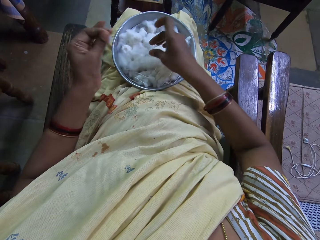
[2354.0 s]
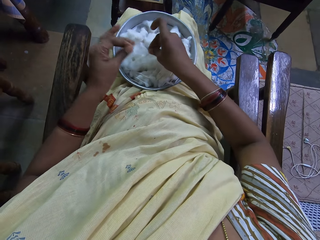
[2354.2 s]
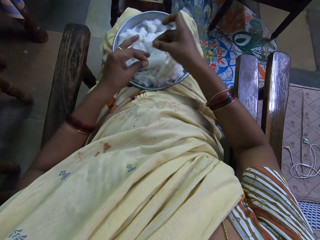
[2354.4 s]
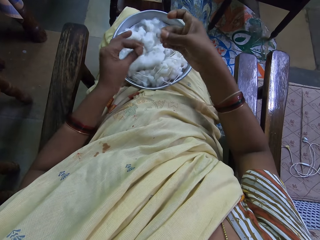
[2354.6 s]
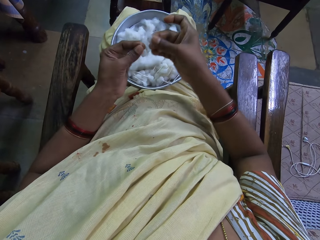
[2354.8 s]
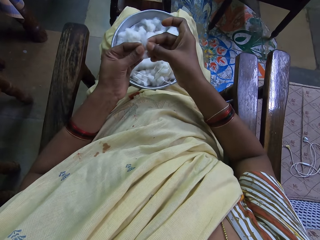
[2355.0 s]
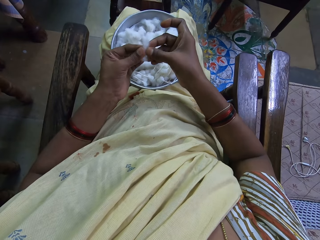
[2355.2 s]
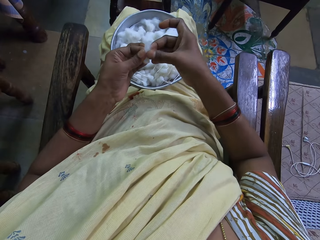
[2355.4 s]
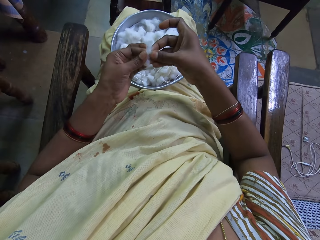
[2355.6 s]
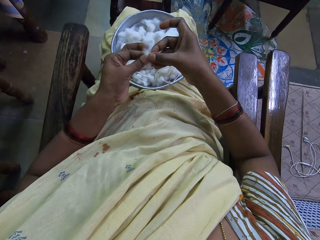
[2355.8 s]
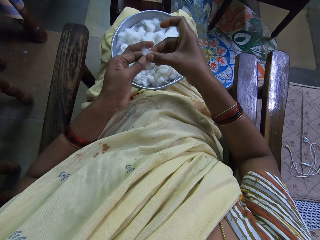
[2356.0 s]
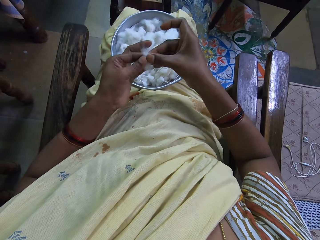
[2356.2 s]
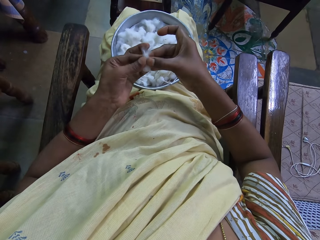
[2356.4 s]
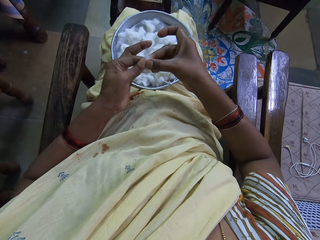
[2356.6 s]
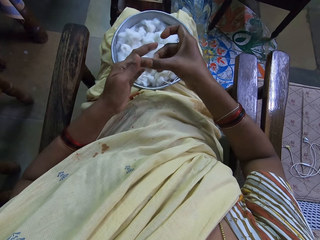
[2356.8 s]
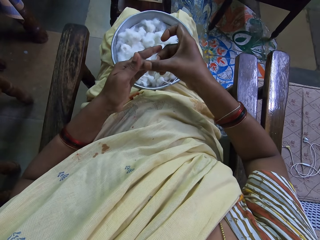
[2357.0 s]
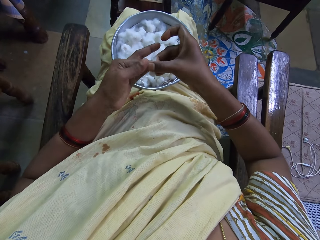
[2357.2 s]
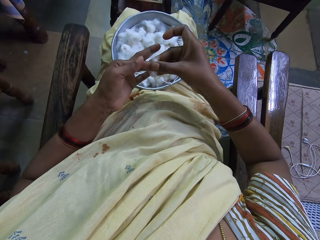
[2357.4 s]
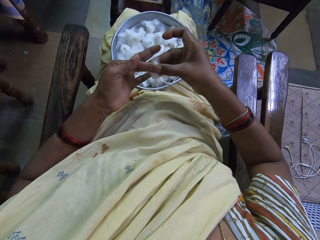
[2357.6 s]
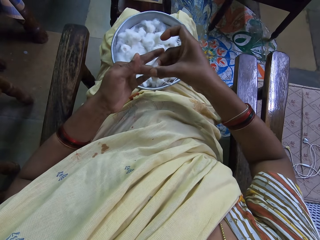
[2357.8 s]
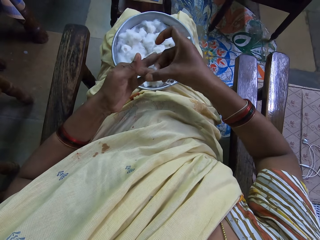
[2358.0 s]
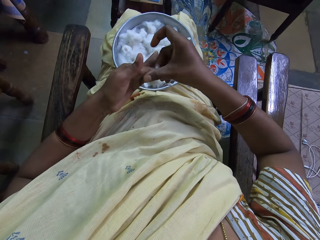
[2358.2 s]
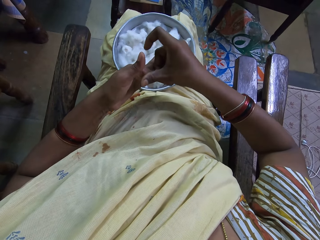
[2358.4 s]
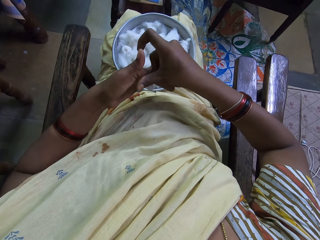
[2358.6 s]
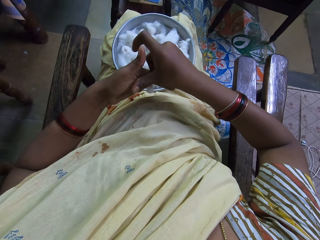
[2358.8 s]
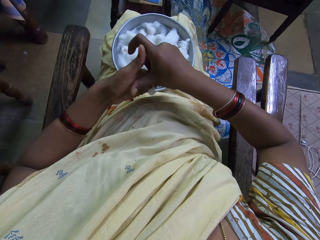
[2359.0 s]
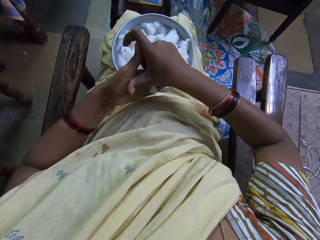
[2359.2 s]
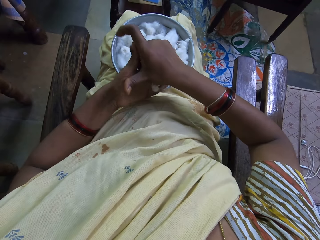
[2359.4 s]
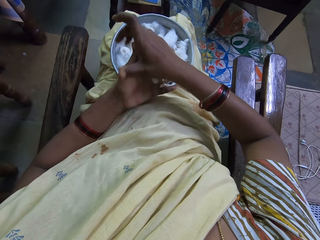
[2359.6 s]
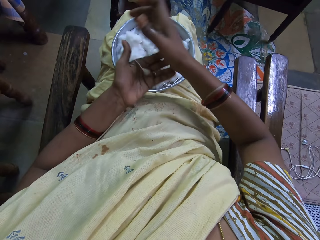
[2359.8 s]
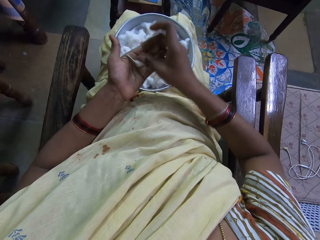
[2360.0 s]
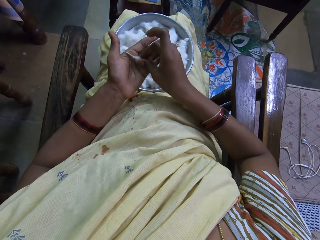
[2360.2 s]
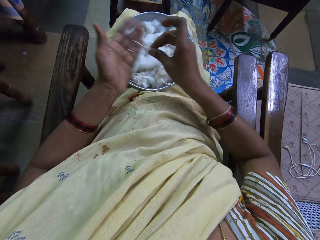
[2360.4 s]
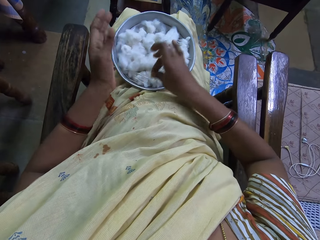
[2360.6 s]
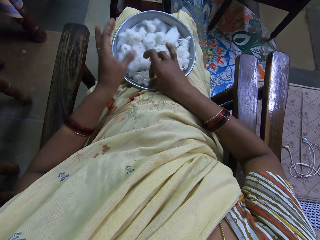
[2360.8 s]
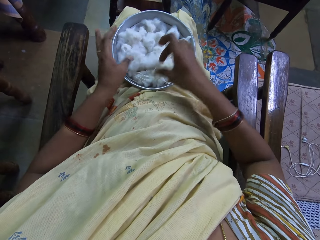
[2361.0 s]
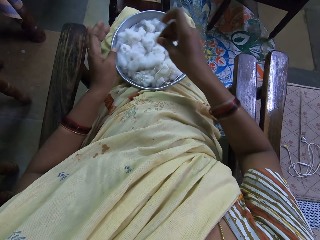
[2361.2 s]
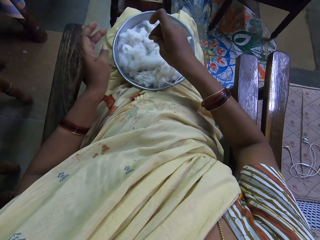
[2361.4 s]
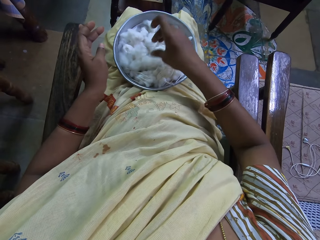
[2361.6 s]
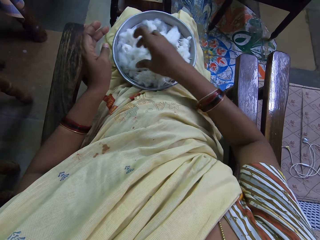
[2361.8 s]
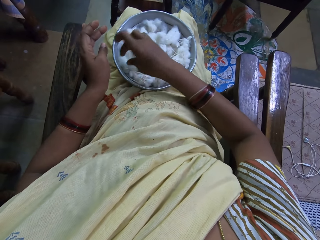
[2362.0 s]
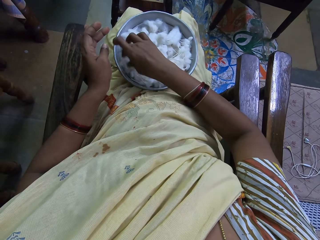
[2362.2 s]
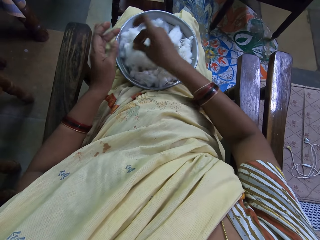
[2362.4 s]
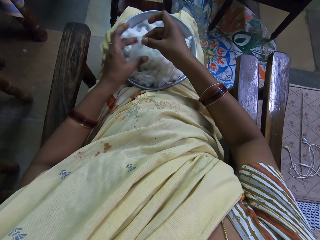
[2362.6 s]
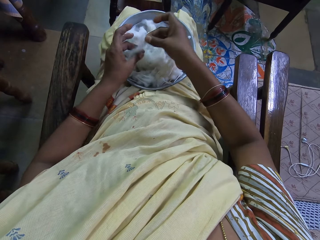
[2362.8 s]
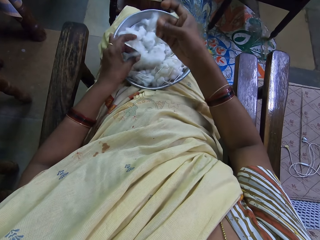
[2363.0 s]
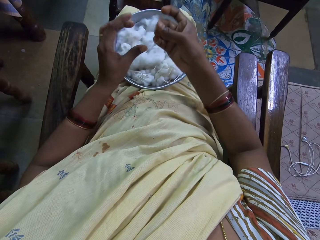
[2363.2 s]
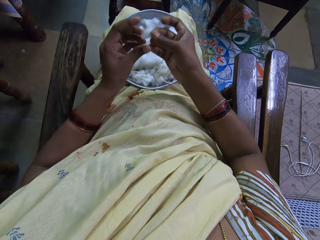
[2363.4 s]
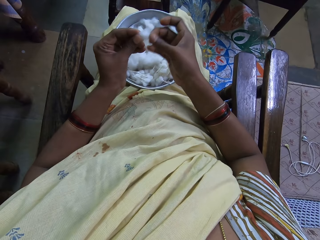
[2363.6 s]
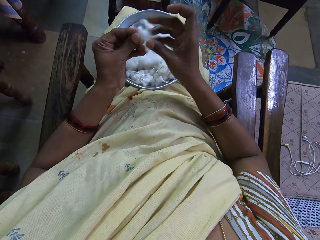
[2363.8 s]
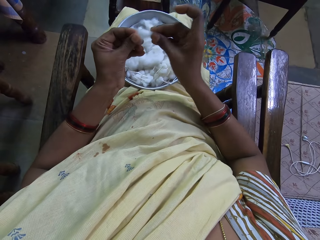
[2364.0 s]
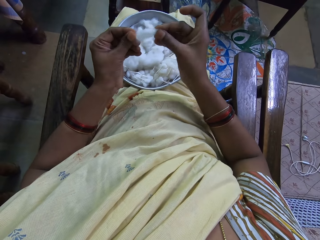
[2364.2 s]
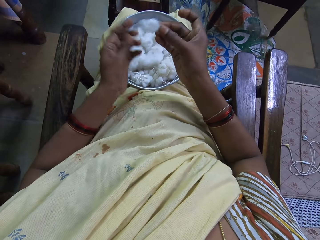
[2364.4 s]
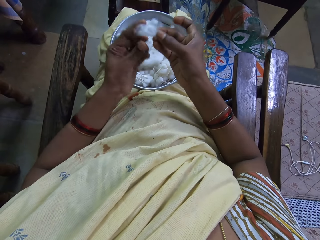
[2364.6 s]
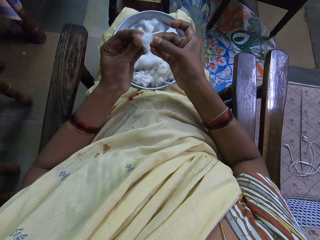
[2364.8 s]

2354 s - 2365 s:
The camera wearer pinches the cotton. They pick up the cotton wool. They attach the cottons. They roll the cotton. They put the cotton in the tray. They pinch the cotton, pick up the cotton wool and cut the cotton wool.

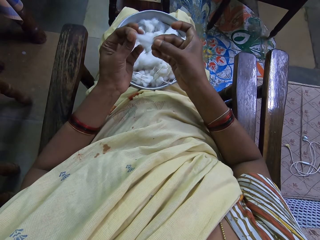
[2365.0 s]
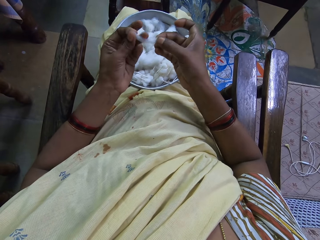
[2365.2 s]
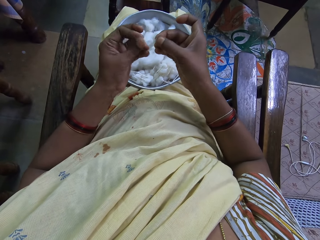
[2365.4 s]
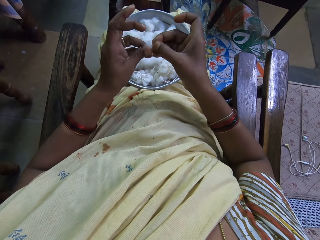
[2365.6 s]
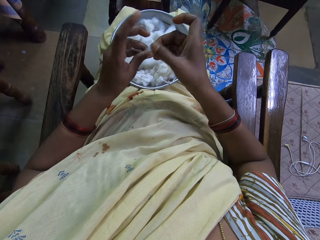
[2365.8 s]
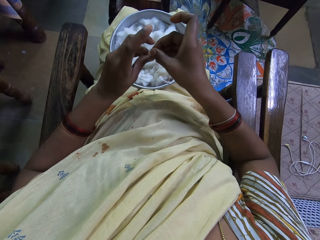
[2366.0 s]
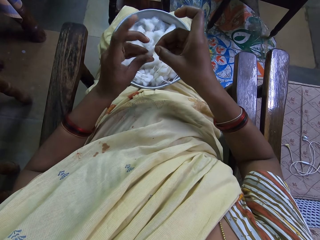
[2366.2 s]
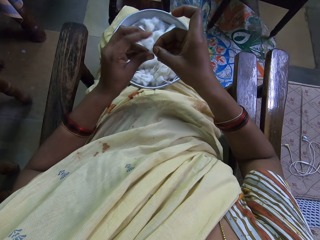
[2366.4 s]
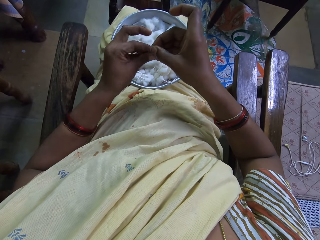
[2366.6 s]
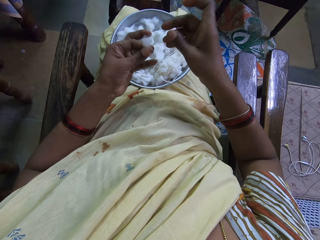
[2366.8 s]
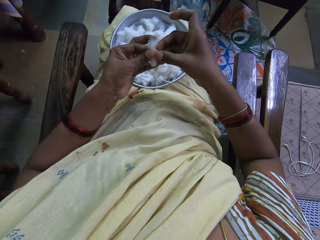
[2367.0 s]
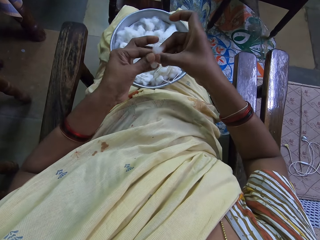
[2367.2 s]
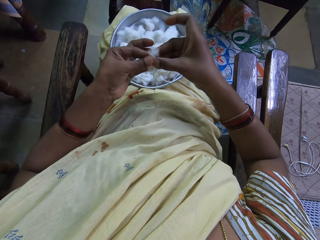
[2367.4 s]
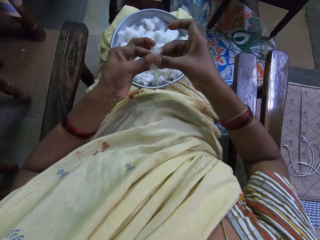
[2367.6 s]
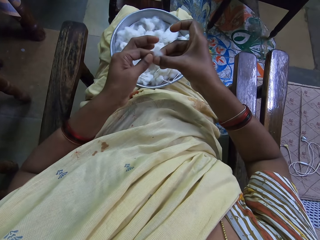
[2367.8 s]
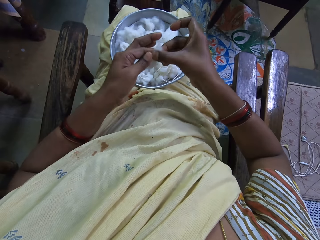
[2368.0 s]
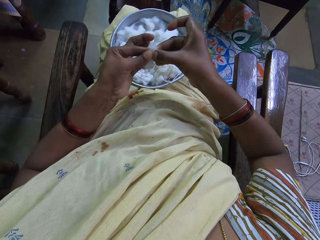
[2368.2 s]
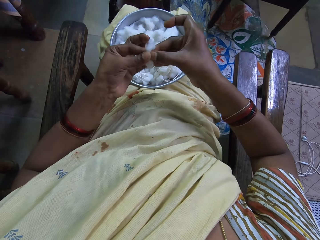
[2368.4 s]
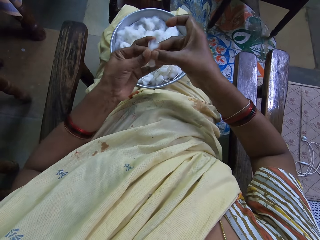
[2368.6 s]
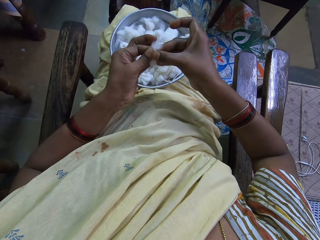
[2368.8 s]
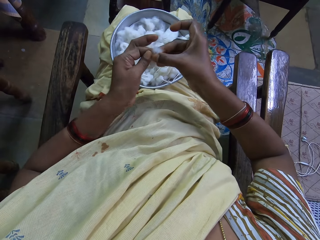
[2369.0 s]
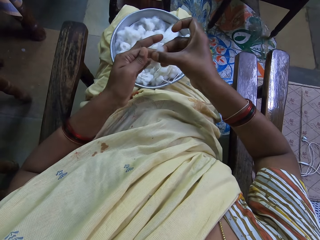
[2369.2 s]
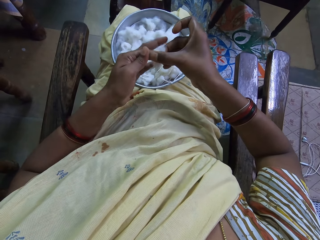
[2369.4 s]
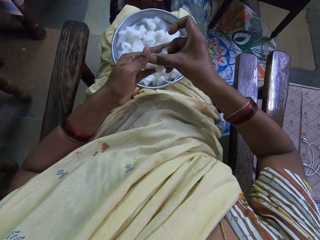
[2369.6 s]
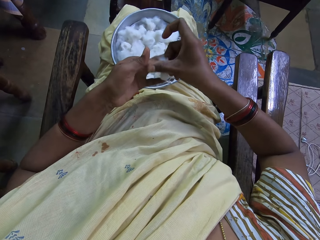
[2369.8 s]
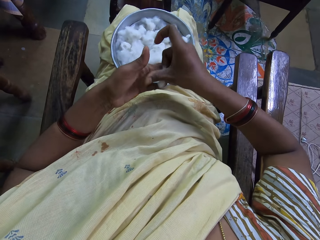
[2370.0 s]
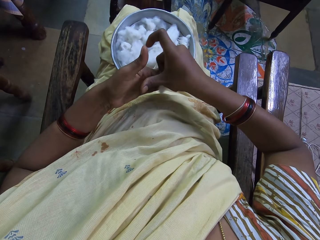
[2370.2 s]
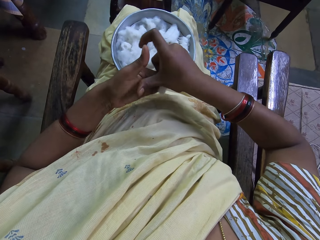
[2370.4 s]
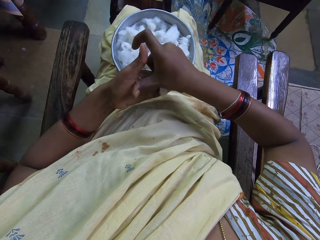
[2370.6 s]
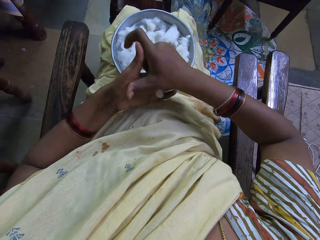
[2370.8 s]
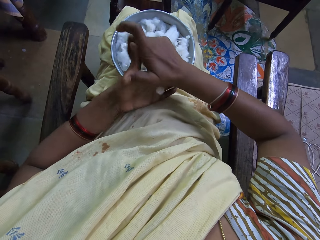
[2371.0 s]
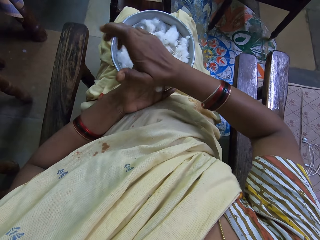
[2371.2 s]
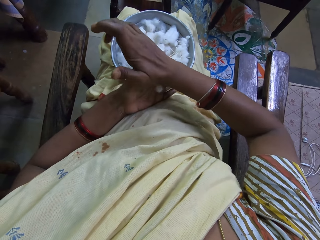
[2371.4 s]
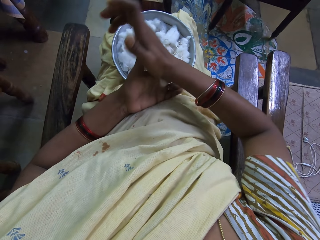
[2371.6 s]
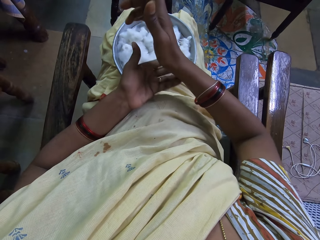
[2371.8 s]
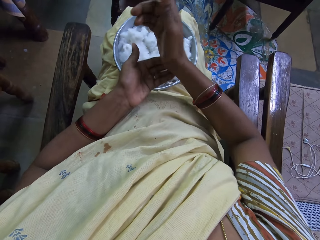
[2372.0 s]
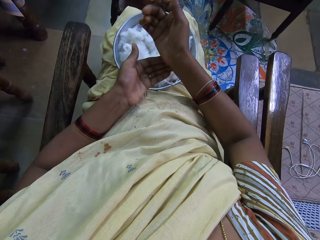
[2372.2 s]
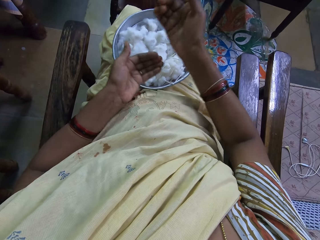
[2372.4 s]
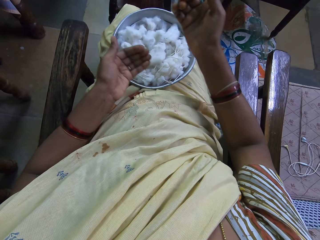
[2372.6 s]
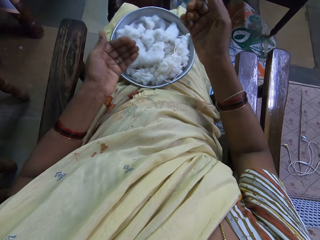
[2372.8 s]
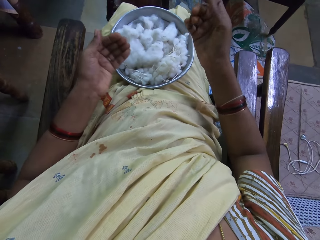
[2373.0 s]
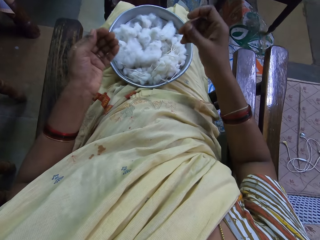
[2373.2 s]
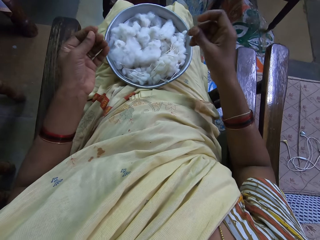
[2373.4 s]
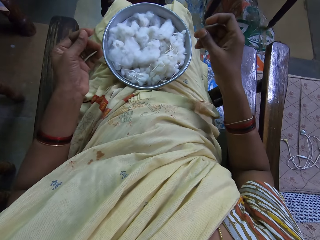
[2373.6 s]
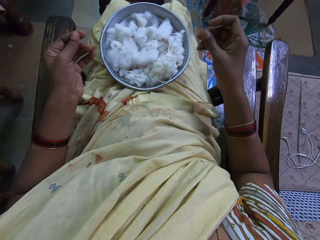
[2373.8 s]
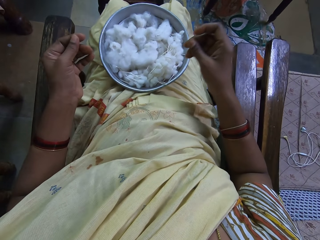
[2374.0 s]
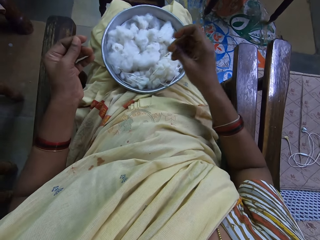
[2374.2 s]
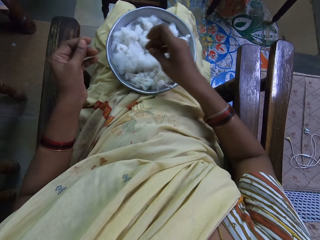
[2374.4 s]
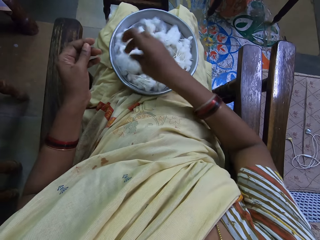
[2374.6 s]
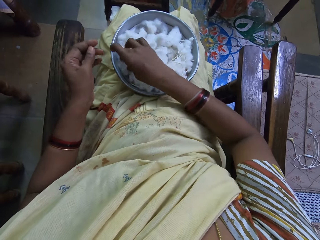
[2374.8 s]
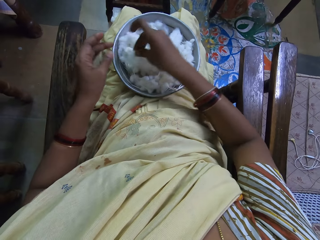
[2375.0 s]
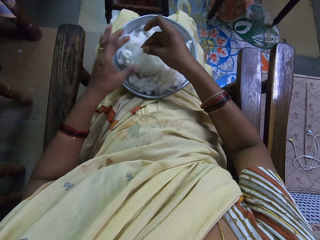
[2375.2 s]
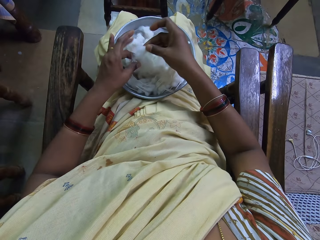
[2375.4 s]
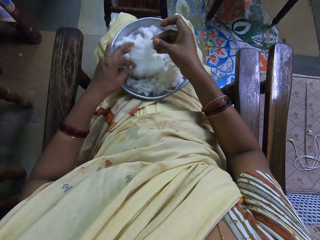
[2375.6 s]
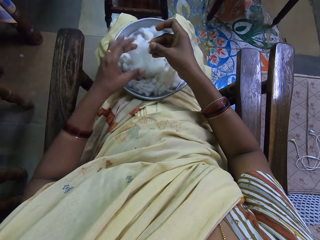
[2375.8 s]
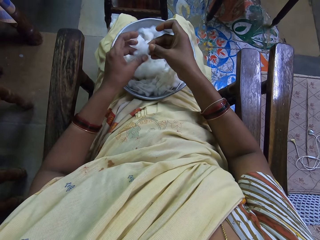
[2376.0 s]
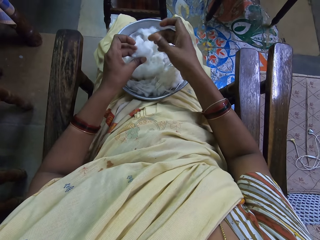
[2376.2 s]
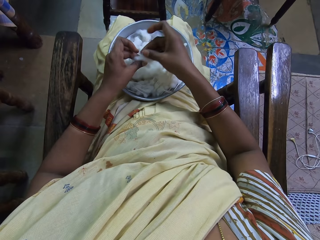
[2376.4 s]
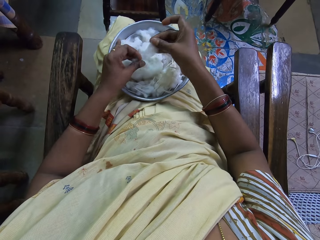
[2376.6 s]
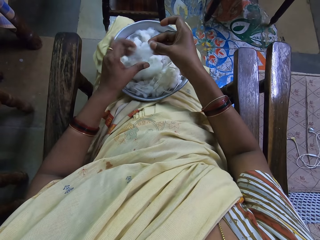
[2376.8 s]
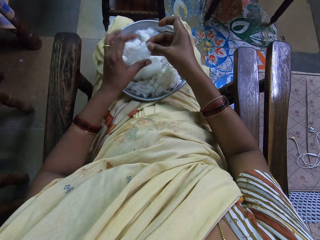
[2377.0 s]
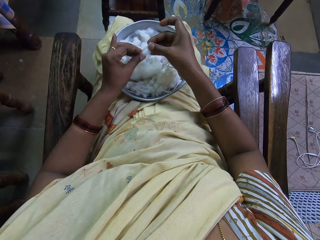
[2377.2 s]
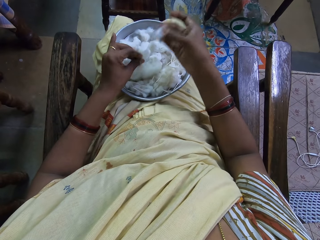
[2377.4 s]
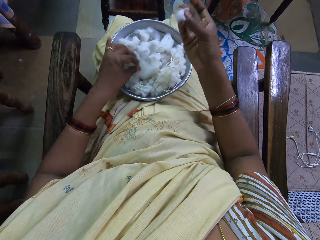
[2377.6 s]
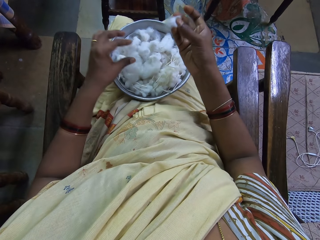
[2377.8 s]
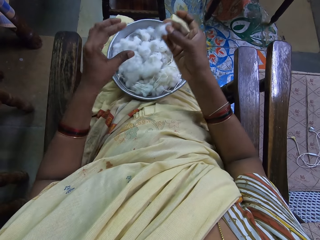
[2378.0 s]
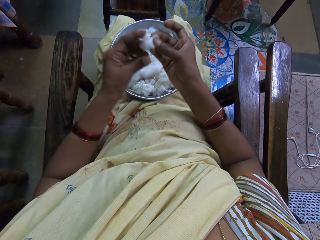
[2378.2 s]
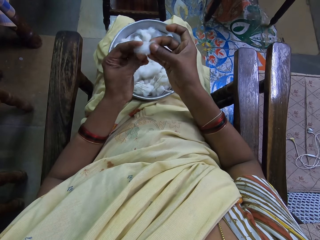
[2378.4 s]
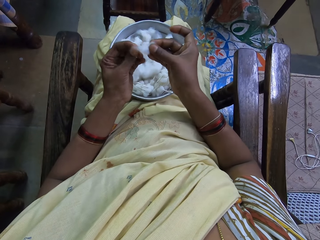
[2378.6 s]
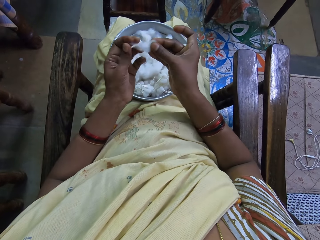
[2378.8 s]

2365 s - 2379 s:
The camera wearer folds the cotton. They roll the cotton. They pick up the cotton wool and cut the cotton wool. They pinch the cotton.
